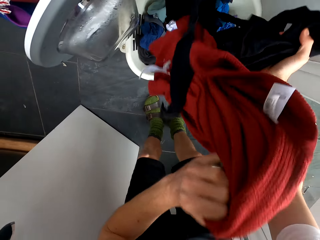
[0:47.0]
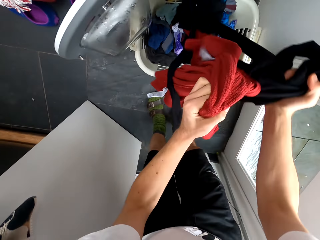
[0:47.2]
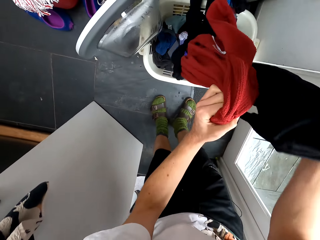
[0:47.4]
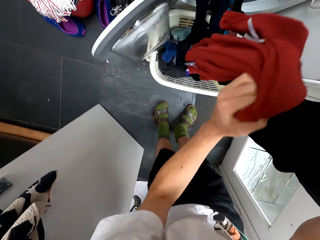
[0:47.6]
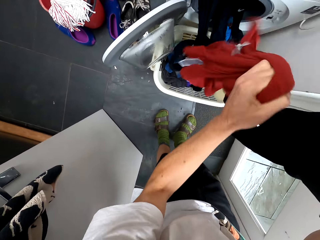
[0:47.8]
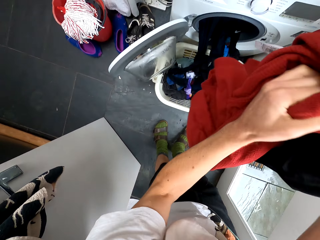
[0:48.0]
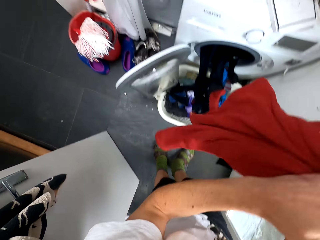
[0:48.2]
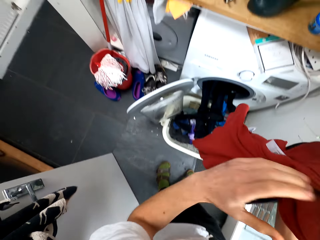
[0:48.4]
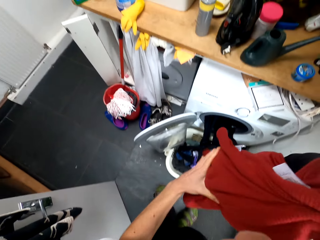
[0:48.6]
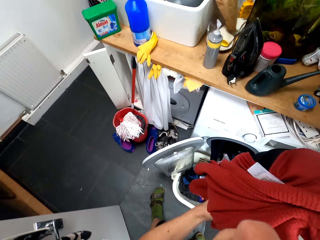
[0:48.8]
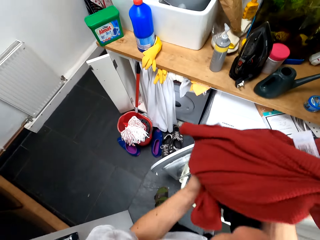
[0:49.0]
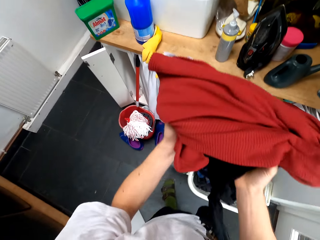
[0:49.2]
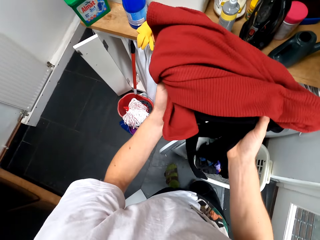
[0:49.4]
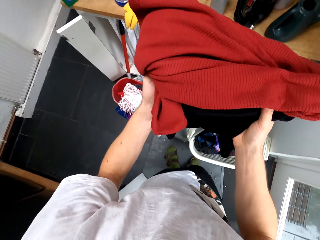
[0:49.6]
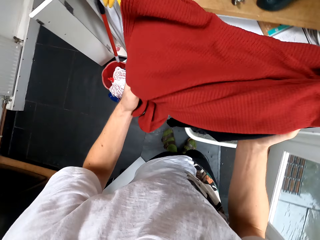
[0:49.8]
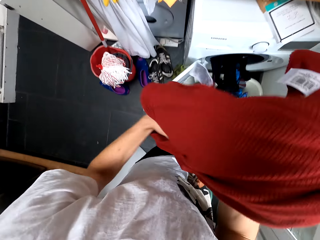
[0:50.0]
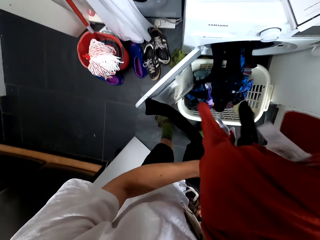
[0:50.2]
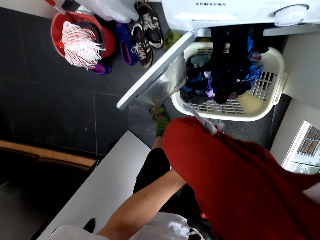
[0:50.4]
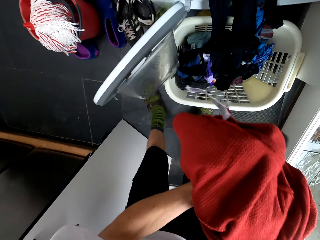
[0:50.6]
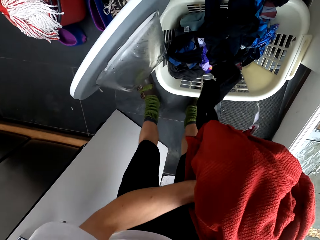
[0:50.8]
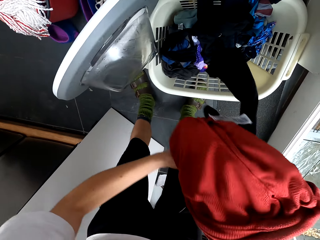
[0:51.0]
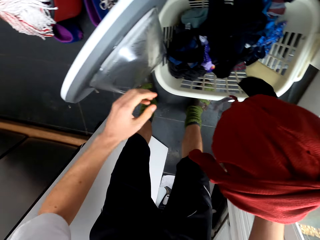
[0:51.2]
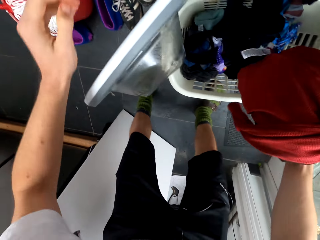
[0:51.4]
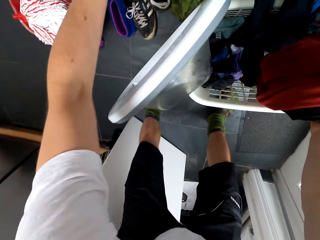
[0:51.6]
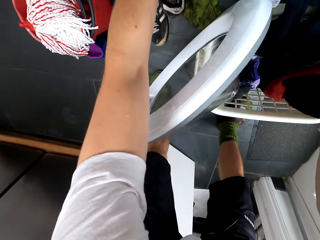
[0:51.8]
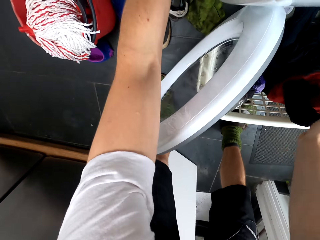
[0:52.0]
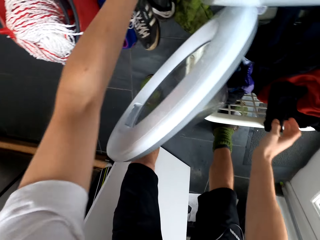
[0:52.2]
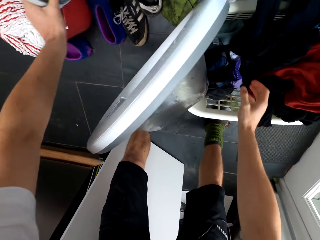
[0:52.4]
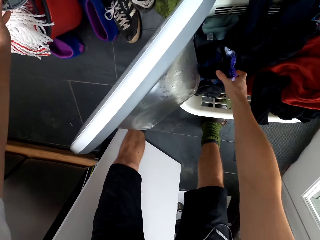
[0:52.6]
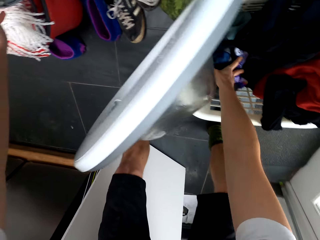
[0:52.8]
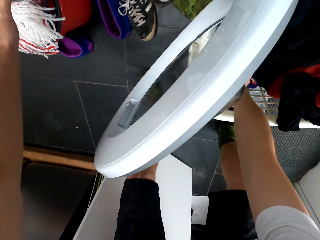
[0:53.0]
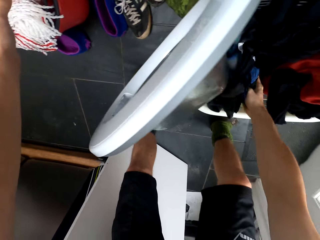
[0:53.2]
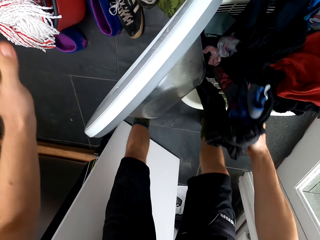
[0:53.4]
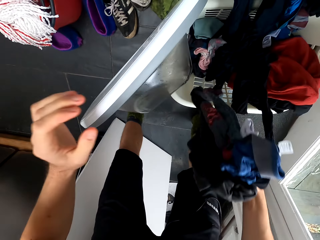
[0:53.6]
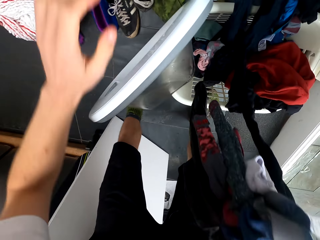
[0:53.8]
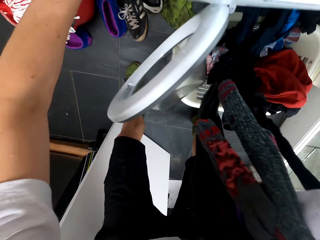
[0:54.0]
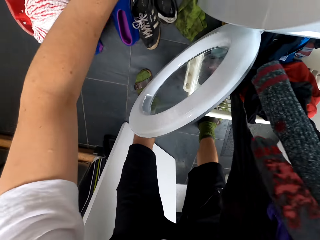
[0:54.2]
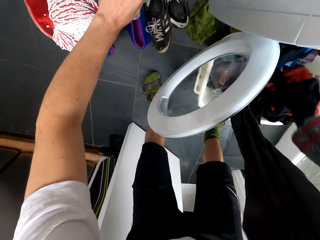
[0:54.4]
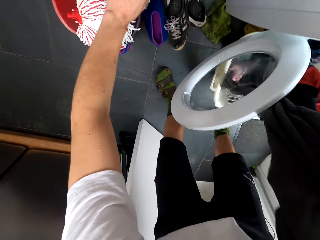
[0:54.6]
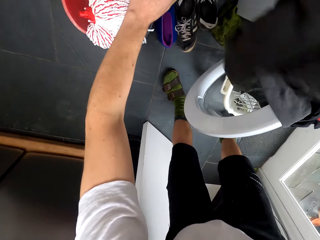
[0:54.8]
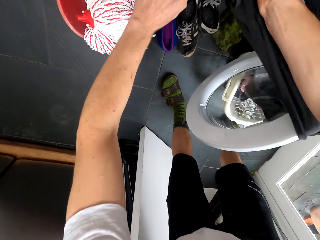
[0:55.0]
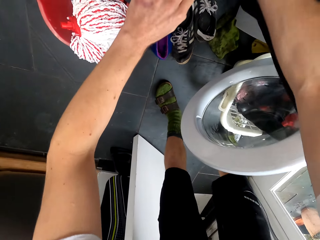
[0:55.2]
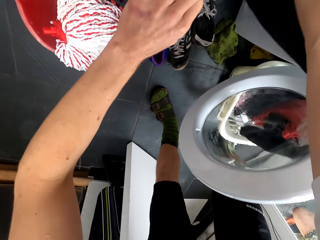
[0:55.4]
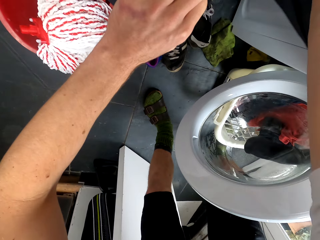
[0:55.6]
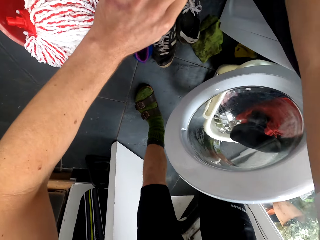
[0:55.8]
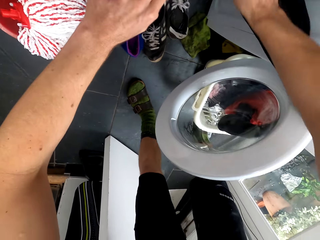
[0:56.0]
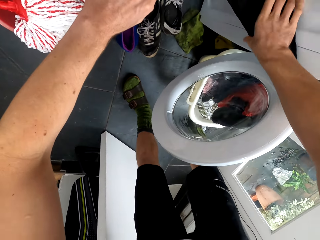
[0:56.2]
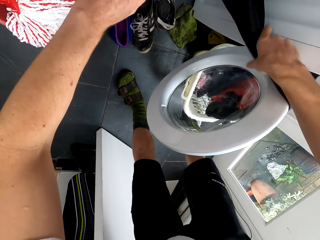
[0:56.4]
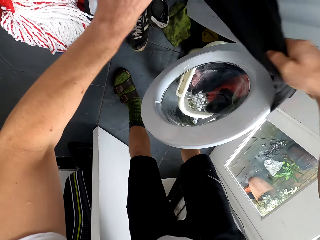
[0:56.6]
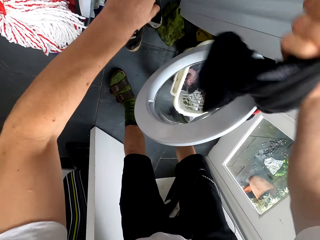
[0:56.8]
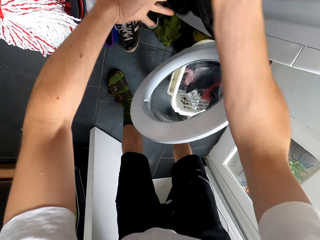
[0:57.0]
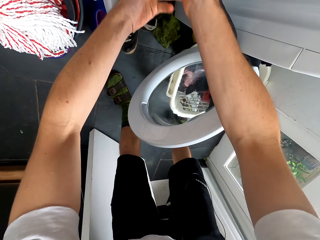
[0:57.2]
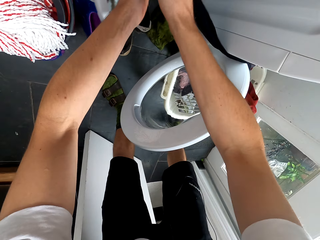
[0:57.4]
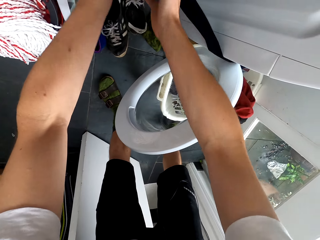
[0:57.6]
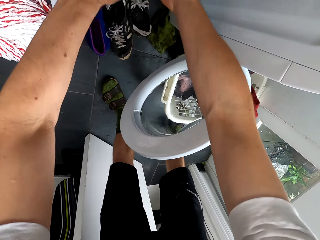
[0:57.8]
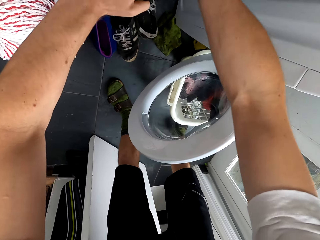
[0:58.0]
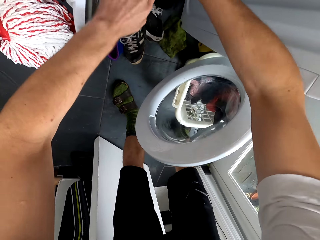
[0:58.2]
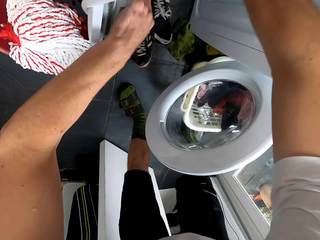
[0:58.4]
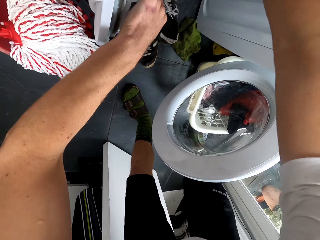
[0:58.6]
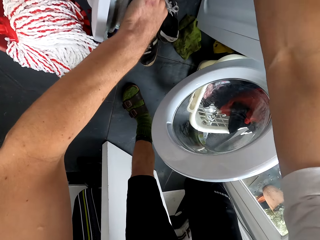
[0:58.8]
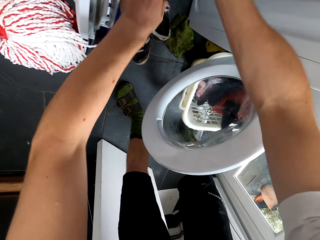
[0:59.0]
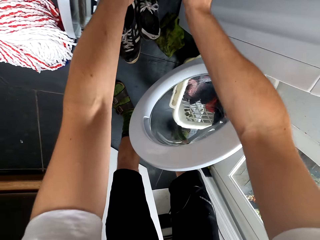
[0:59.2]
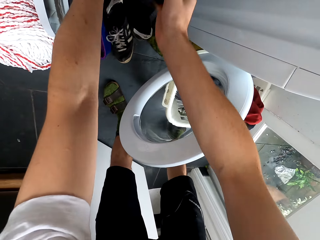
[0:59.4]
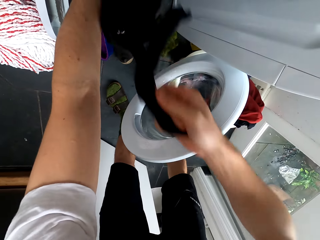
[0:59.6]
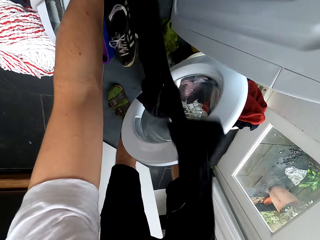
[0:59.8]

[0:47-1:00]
The camera wearer removes socks inside the washing machine. They hold clothes. They put the clothes in the laundry basket. They pick up clothes. They move the clothes. They put the clothes in the washing machine.

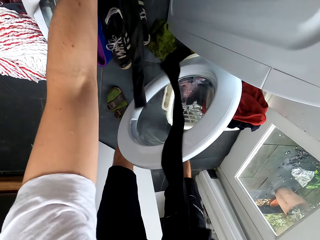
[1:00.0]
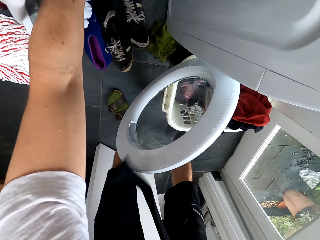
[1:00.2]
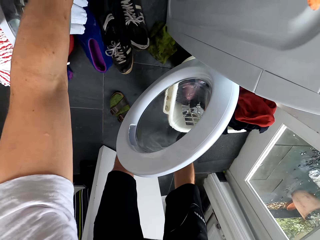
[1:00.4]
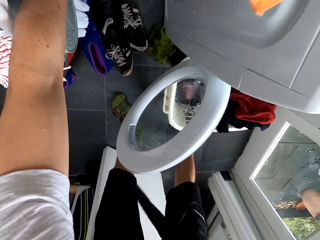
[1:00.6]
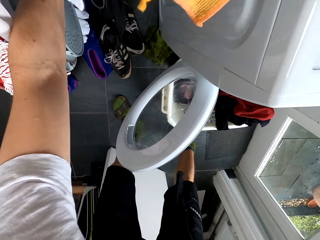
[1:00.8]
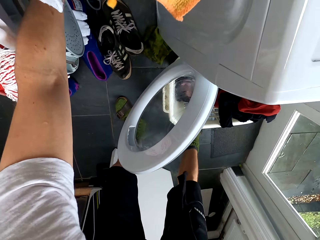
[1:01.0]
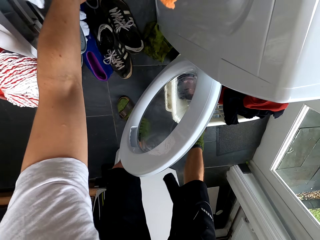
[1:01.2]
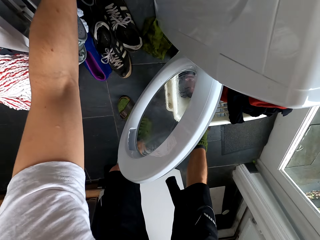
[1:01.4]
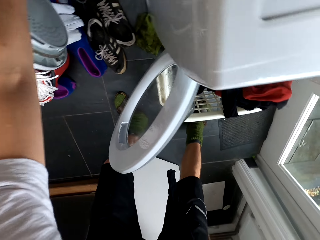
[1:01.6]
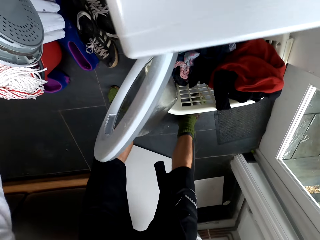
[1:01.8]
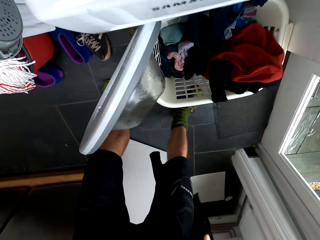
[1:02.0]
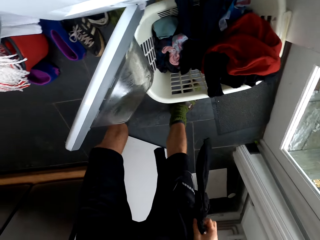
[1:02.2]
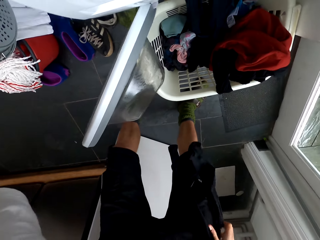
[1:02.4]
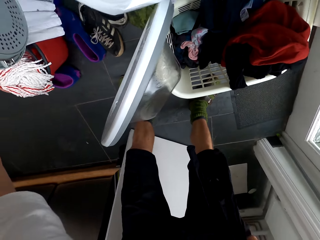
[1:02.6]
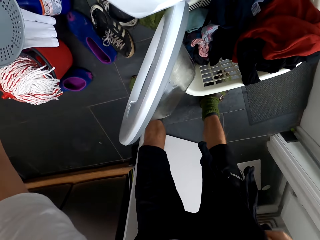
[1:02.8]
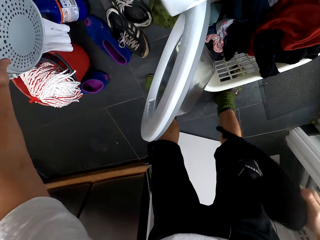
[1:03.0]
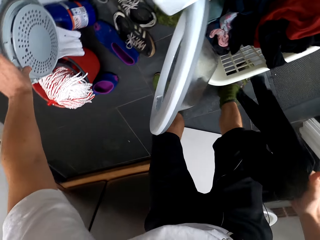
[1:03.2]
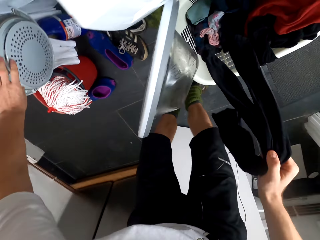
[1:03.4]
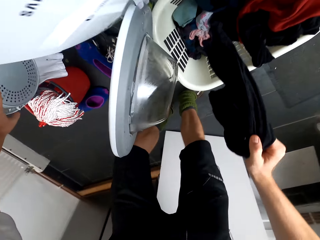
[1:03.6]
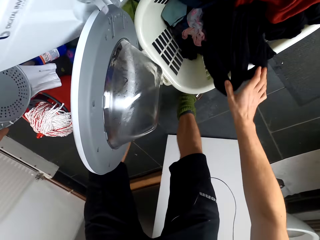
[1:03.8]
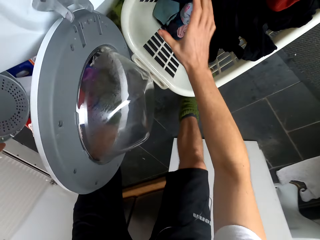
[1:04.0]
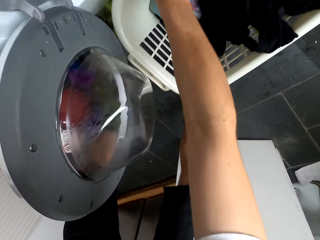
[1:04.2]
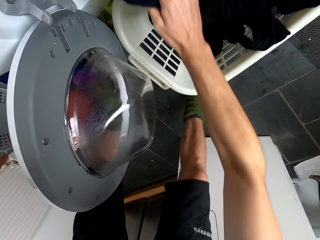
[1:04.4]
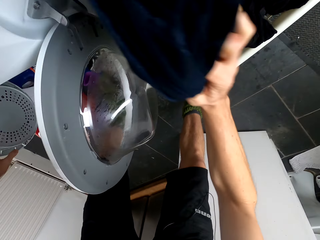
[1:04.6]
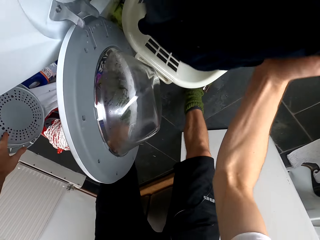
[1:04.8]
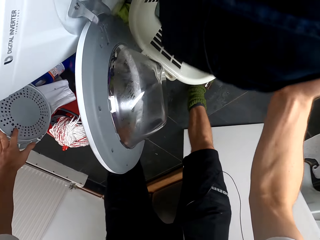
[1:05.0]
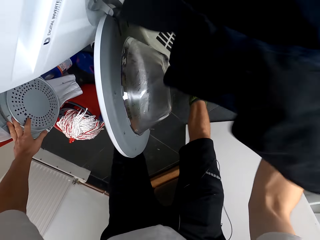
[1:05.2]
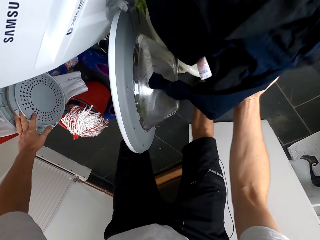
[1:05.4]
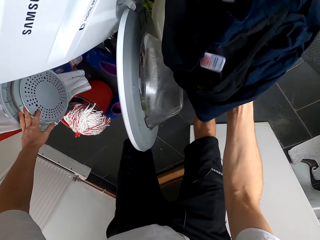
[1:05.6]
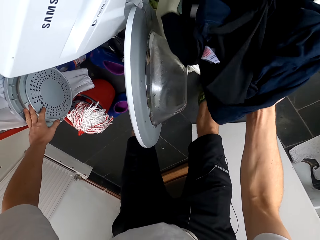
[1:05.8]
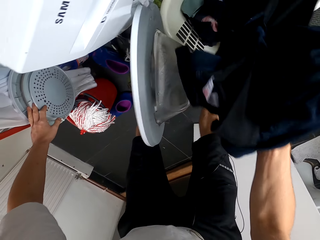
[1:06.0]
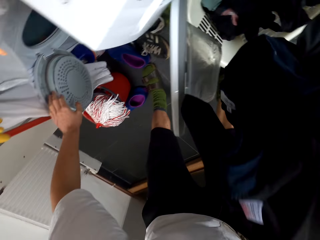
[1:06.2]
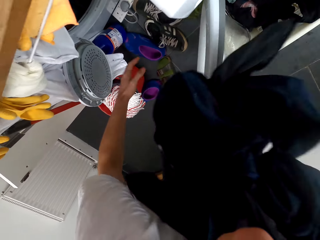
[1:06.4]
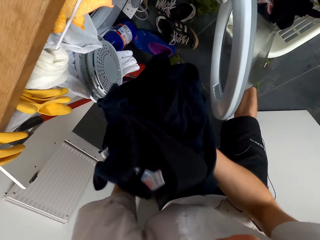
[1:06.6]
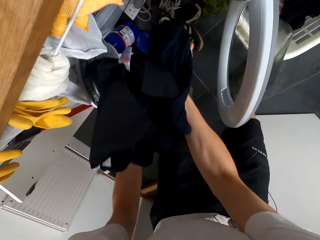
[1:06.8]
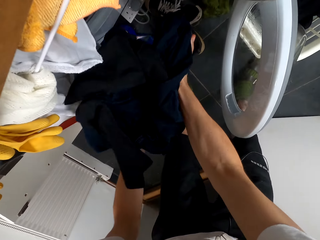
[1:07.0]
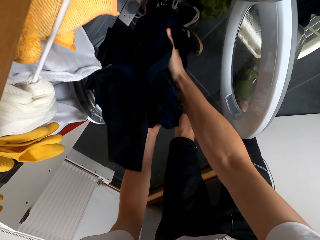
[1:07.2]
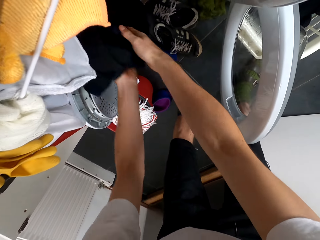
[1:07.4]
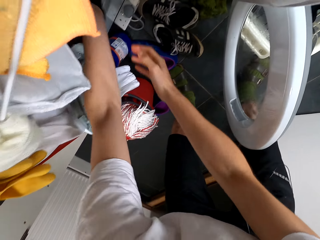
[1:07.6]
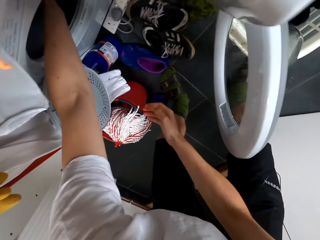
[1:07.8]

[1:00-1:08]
The camera wearer removes clothes from the washing machine.
